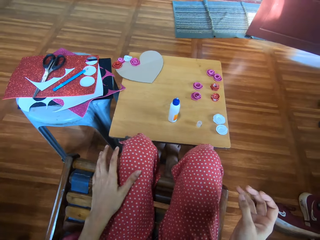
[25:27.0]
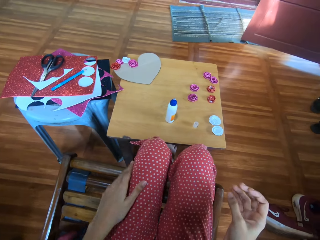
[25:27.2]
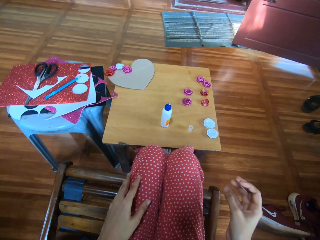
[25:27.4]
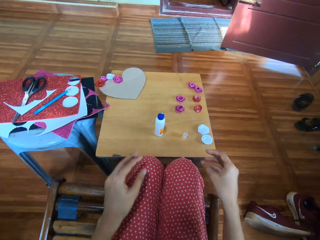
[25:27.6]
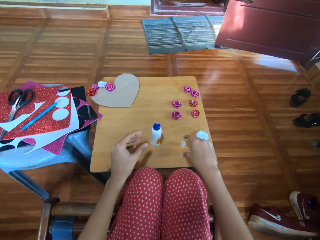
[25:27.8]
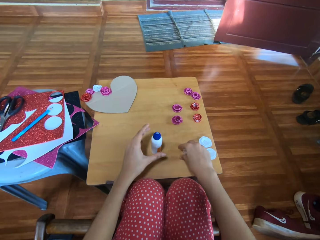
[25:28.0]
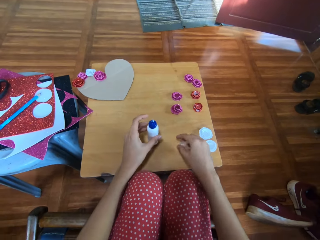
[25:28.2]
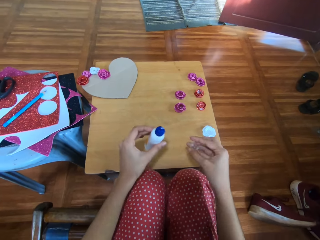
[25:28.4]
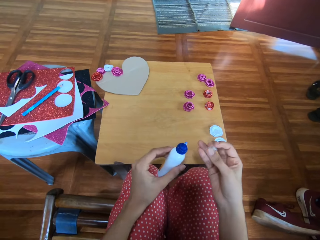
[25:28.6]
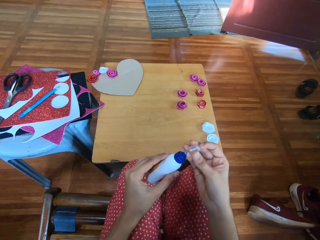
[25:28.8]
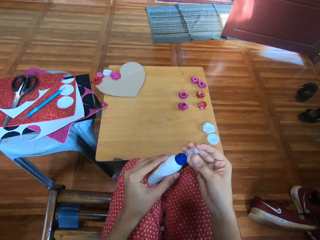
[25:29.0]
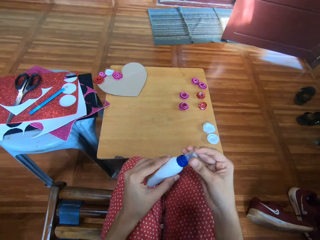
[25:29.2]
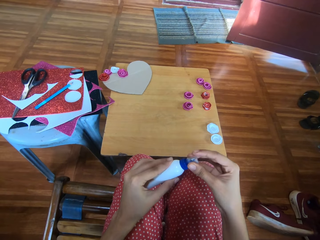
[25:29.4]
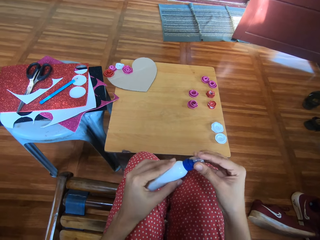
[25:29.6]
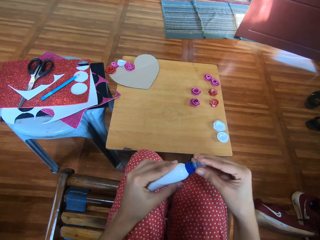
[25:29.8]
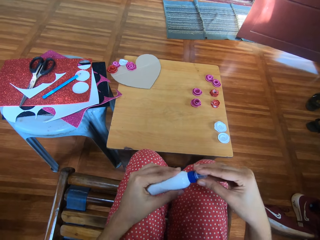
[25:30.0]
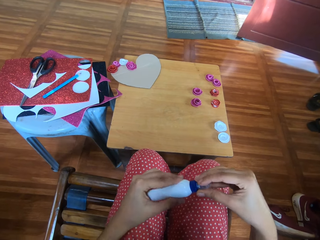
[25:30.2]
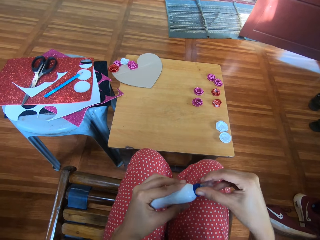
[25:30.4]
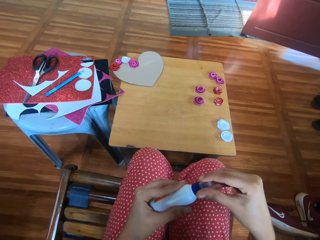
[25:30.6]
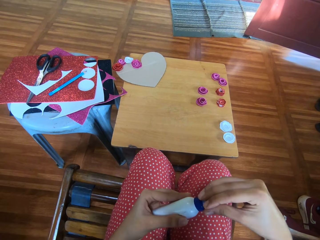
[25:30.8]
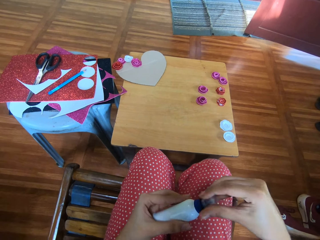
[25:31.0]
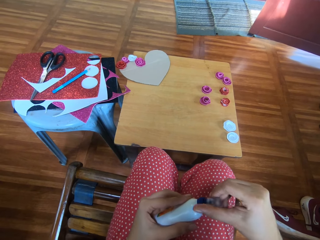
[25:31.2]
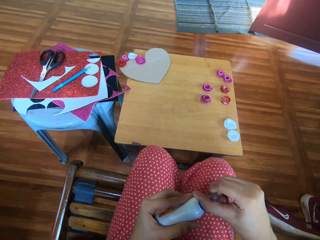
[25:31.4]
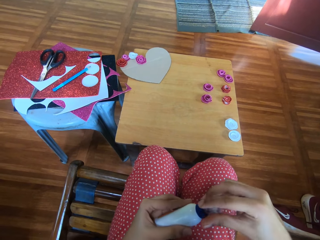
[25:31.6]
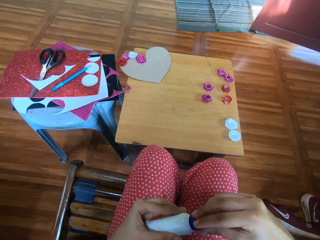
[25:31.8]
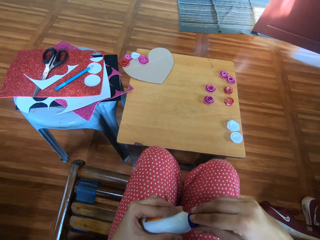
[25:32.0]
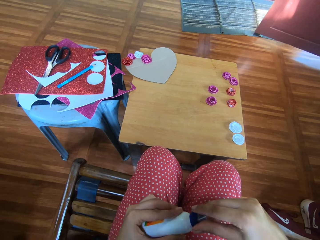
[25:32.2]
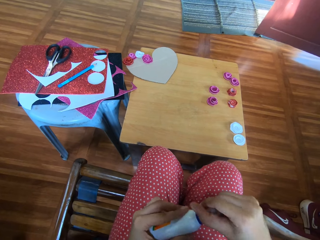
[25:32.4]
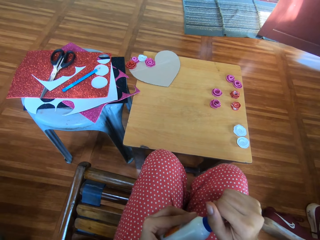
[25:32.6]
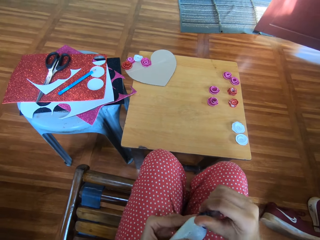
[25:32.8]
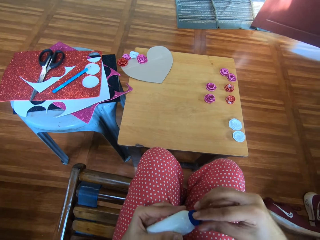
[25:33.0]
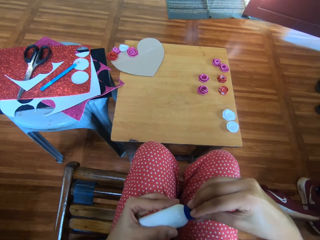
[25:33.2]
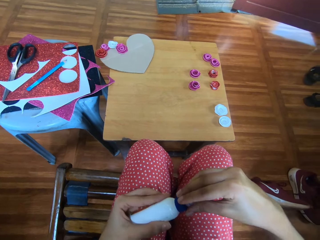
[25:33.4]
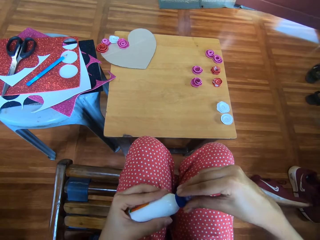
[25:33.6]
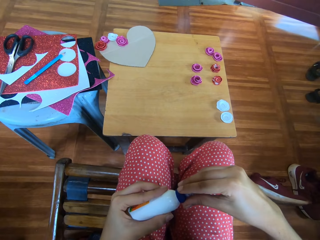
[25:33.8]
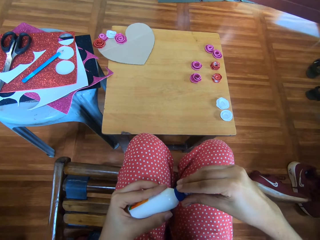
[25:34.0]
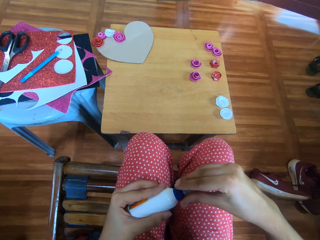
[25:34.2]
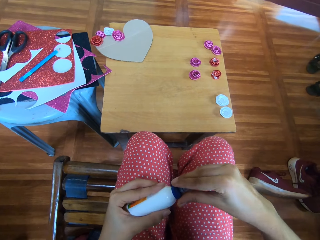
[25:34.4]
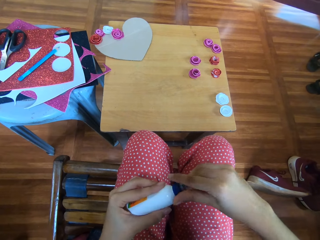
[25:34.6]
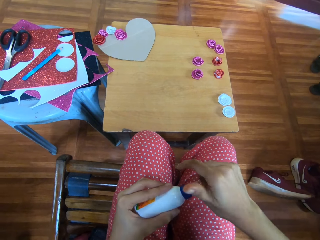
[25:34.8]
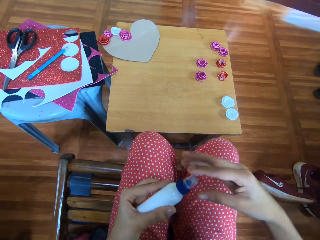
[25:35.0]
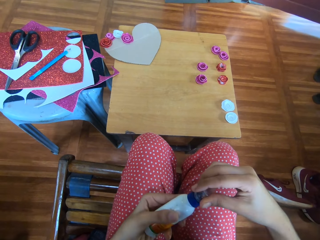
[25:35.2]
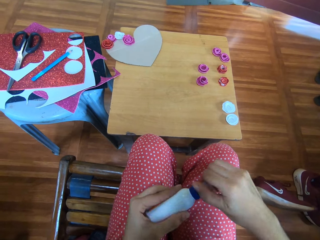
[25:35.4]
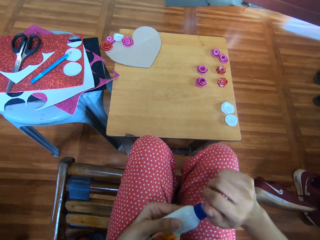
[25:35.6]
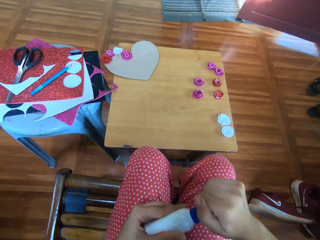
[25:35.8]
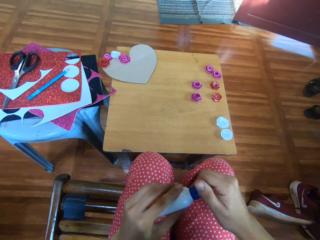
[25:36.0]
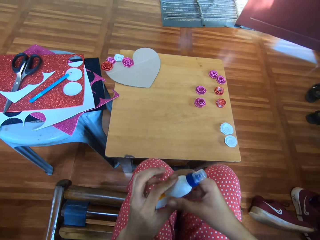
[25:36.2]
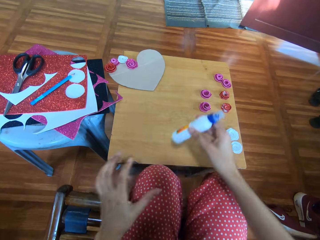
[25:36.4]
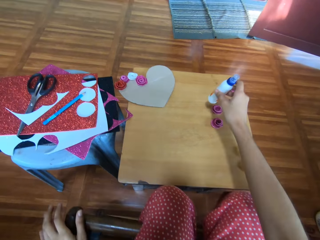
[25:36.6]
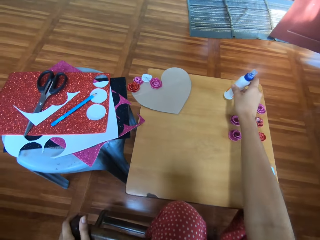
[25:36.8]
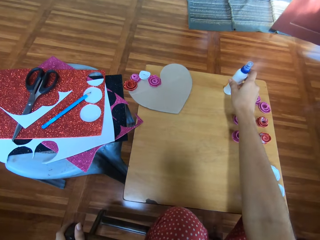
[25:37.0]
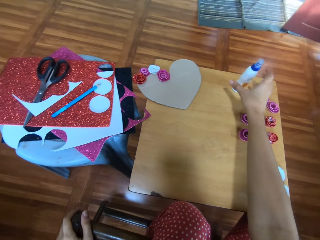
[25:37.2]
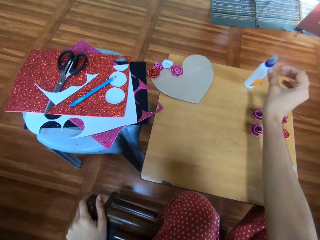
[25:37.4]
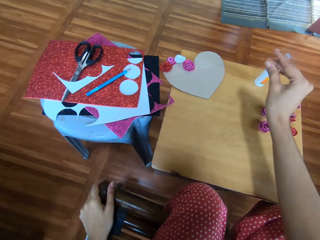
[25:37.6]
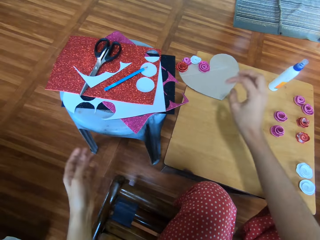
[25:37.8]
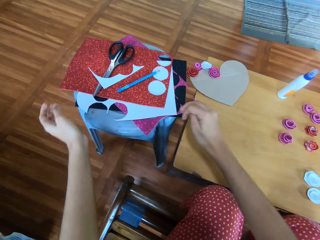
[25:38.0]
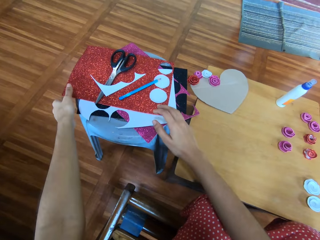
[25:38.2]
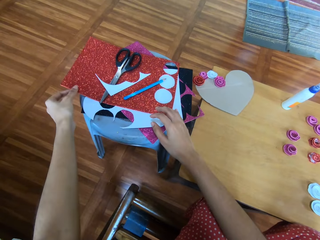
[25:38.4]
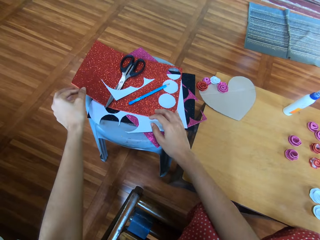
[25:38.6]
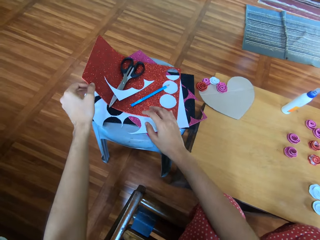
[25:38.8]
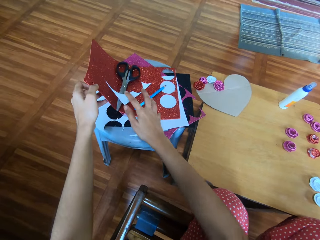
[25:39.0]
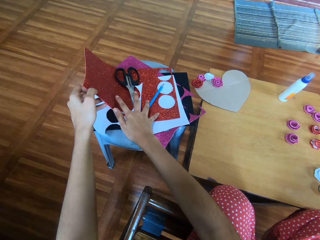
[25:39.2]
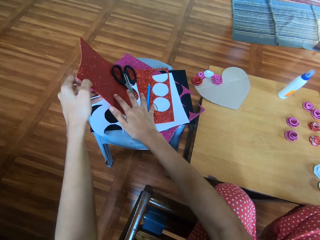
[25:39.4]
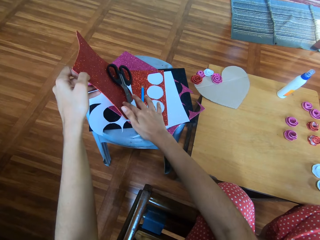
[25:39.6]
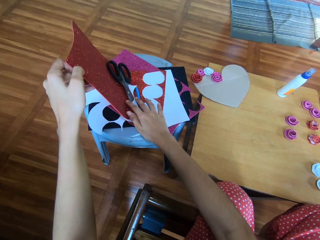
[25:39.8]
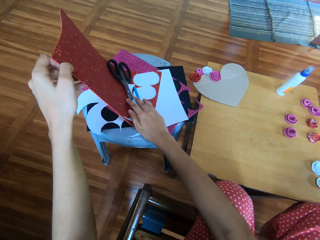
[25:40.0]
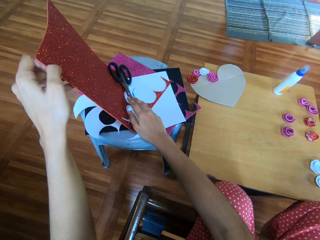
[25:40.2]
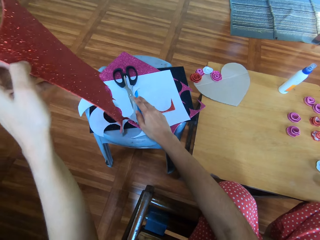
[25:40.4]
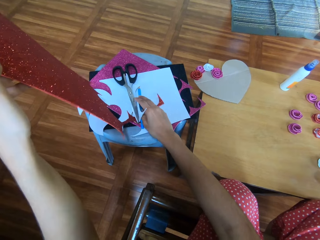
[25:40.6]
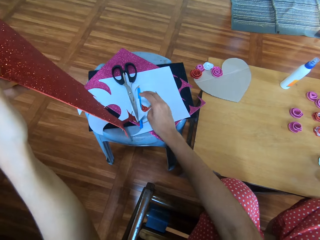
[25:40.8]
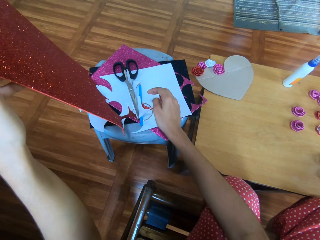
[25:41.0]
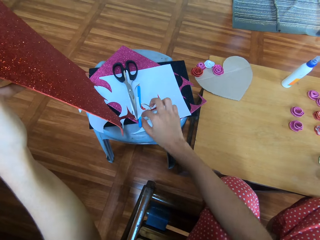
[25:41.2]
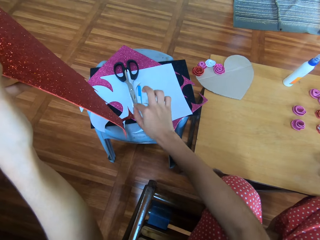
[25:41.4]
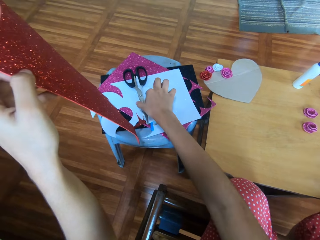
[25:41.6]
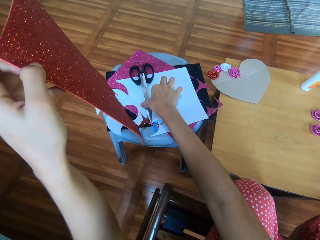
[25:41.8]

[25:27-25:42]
The camera wearer picks up a cover with her right hand. She picks up the glue container with her left hand. She covers the glue container with the cover. She drops the glue container onto the table with her right hand. She picks up a cardboard from a side stool with her left hand. She removes a pair of scissors, a pencil and pieces of cardboard from the cardboard in her left hand.

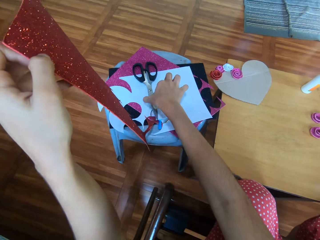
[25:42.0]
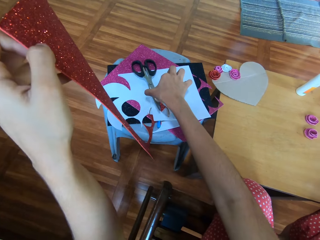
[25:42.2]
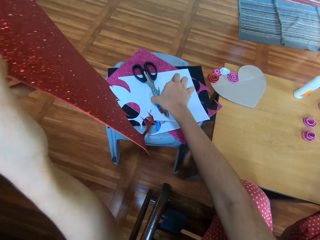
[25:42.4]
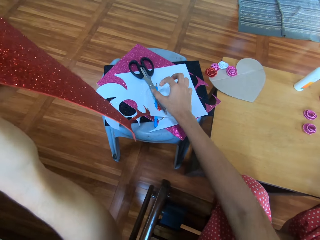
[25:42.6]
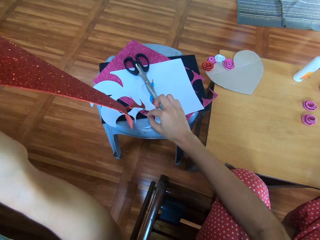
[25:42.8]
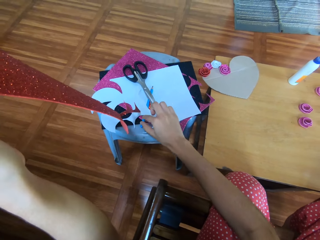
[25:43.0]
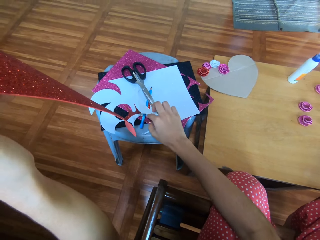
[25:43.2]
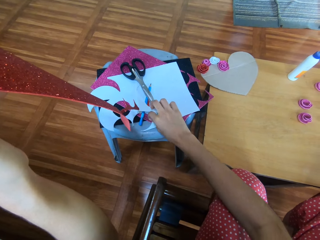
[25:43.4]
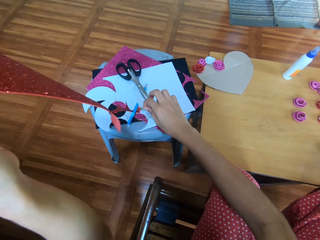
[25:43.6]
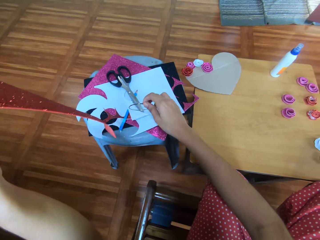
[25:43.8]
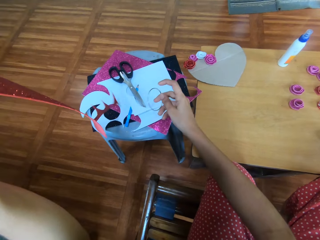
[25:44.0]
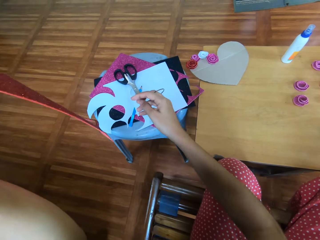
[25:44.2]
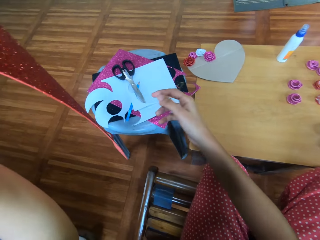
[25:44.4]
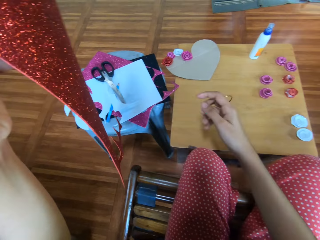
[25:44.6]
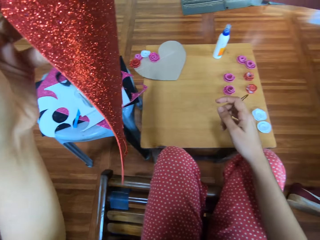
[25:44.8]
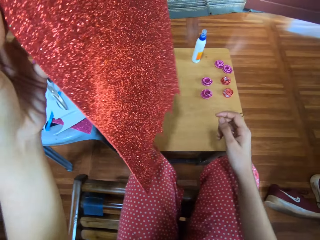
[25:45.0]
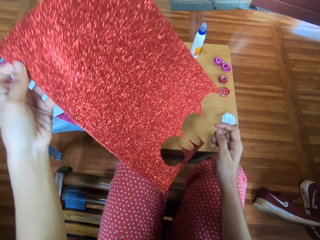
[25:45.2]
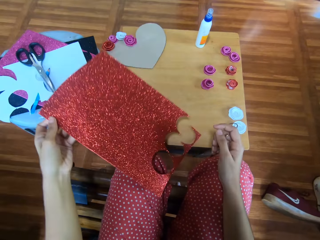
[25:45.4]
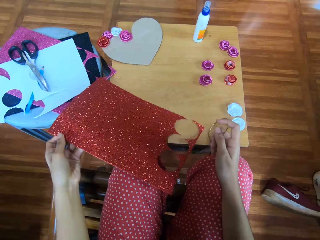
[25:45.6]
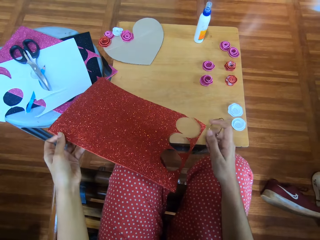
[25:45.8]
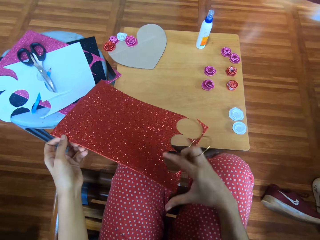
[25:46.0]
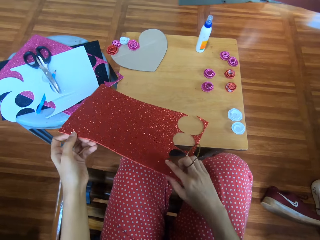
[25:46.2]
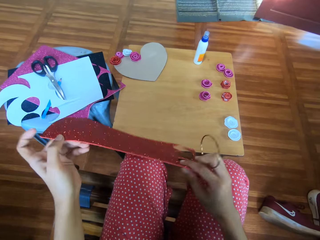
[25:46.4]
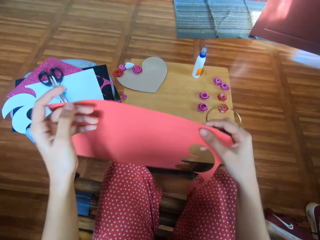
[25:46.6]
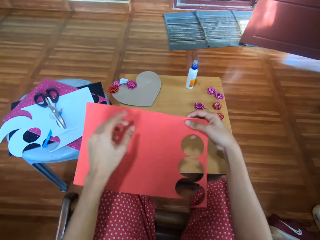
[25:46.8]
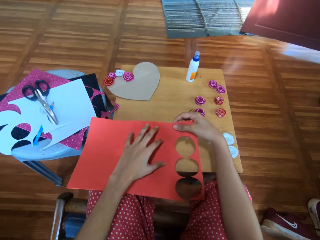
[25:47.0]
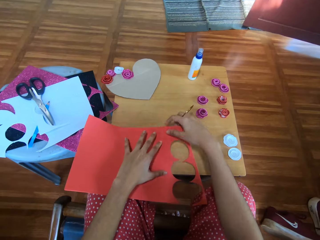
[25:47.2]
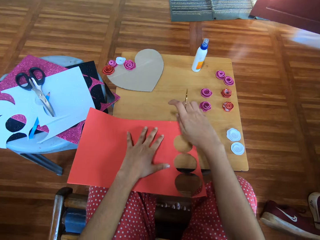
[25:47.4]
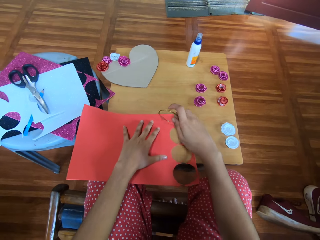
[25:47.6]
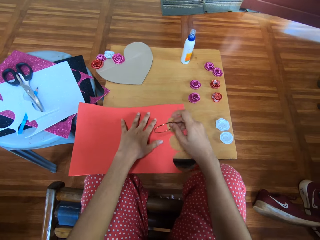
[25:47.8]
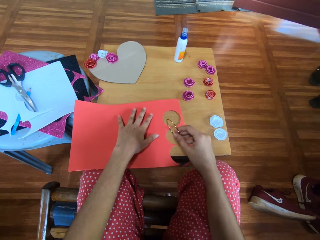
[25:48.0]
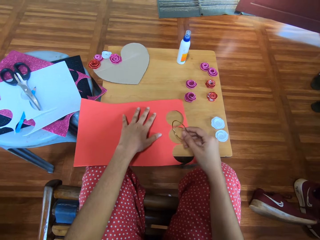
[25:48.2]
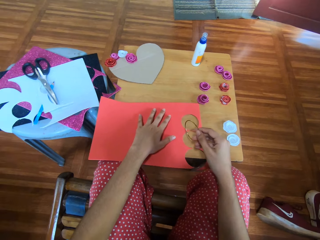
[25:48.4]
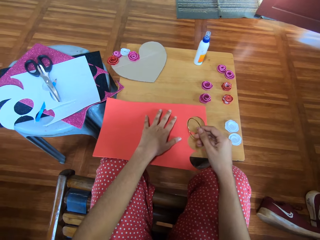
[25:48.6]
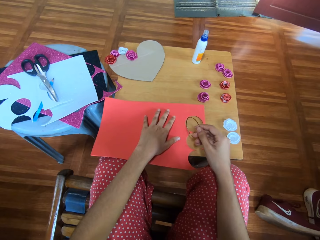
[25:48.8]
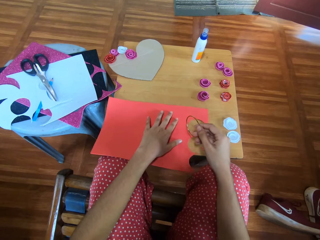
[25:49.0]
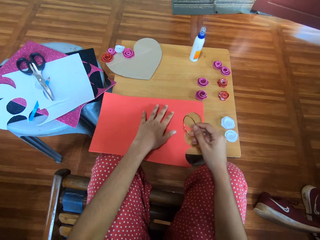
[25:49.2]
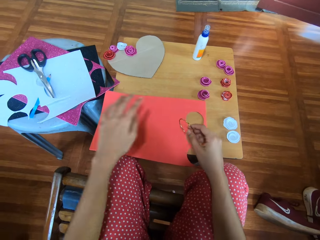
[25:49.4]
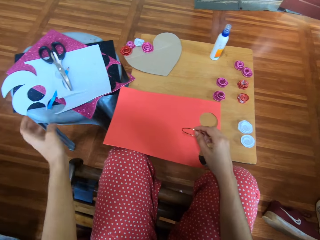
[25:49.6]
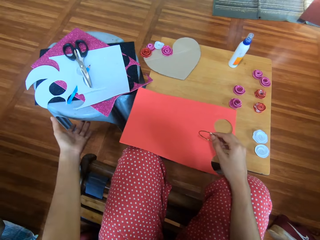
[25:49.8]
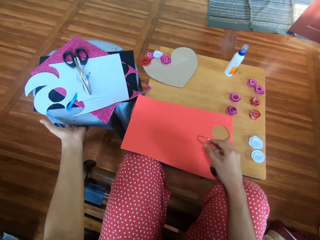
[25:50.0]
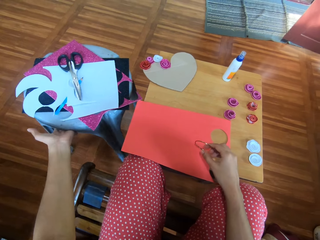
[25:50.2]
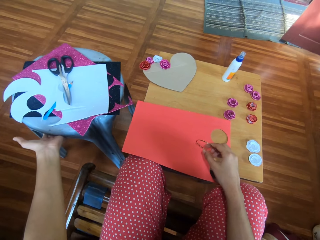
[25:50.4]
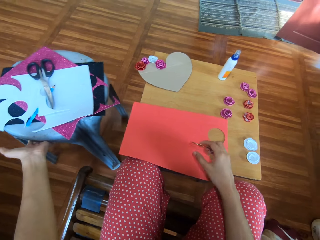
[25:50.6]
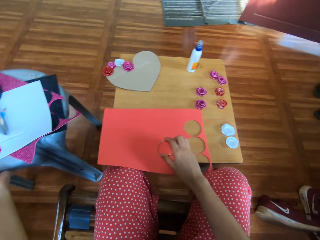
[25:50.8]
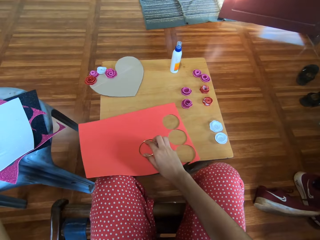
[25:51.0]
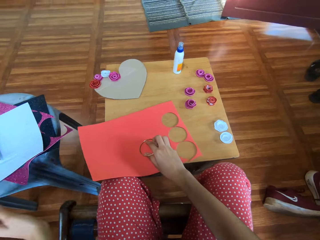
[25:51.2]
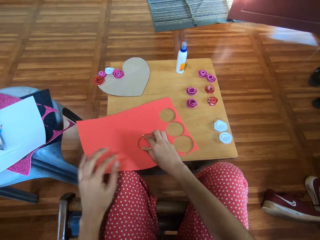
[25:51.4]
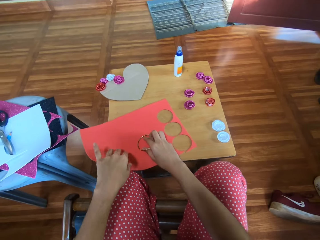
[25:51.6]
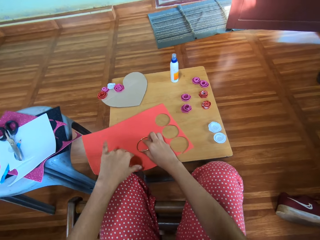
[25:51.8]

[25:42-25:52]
The camera wearer picks up the pair of scissors with her right hand. She drops the pair of scissors. She picks up a circle shaped metal with her right hand. She drops the cardboard in her left hand onto the table. She flips the cardboard with both her hands onto the table. She moves the side stool with her left hand.
